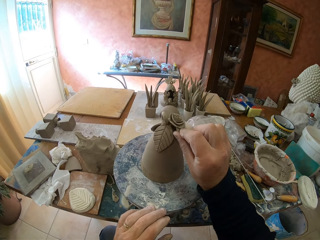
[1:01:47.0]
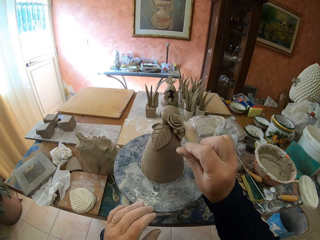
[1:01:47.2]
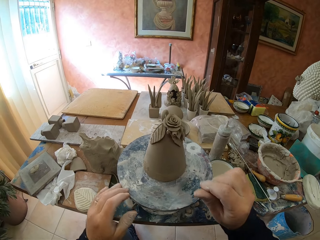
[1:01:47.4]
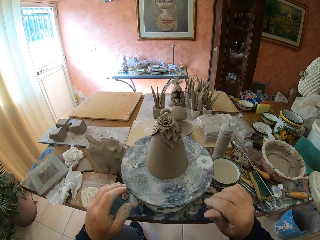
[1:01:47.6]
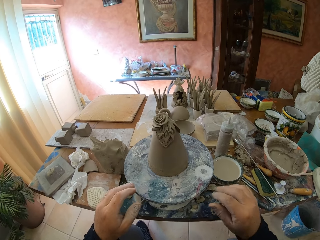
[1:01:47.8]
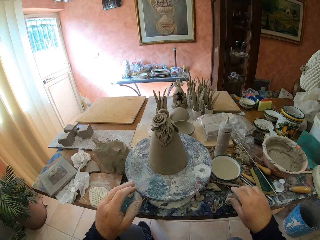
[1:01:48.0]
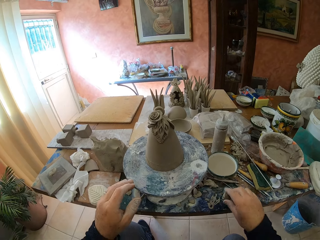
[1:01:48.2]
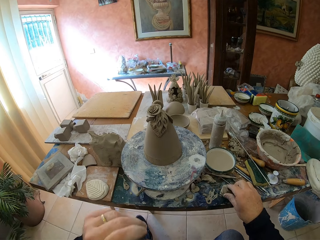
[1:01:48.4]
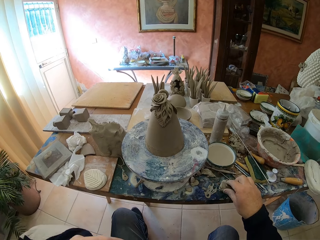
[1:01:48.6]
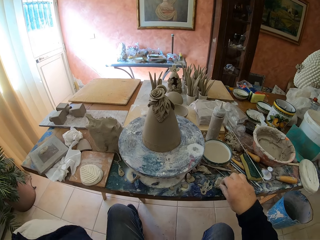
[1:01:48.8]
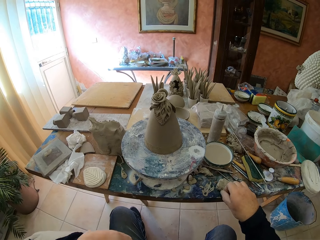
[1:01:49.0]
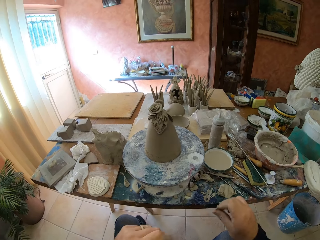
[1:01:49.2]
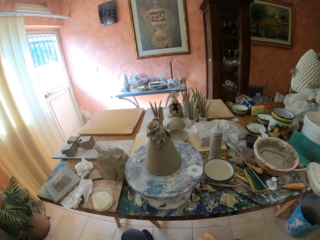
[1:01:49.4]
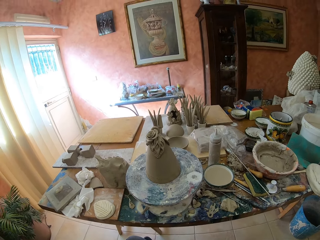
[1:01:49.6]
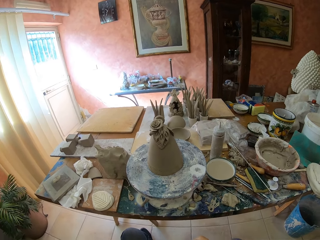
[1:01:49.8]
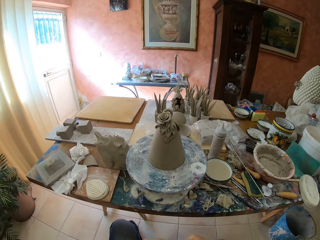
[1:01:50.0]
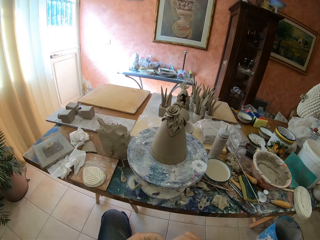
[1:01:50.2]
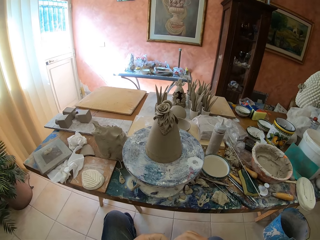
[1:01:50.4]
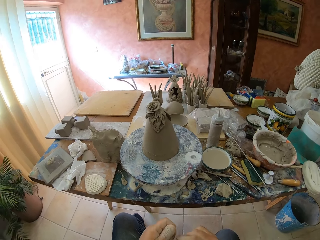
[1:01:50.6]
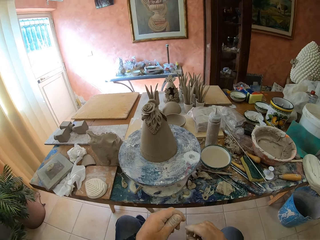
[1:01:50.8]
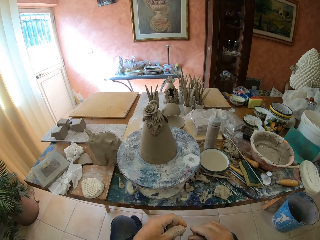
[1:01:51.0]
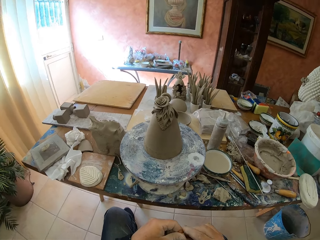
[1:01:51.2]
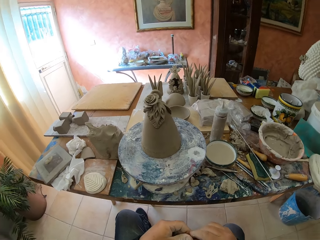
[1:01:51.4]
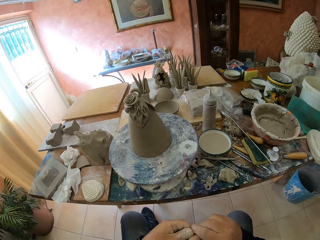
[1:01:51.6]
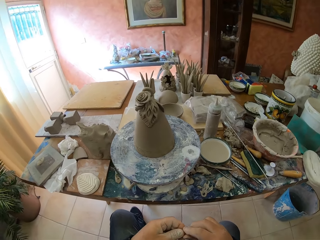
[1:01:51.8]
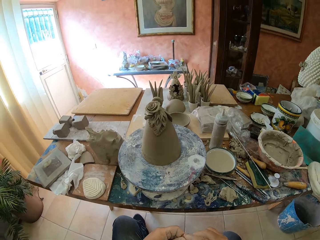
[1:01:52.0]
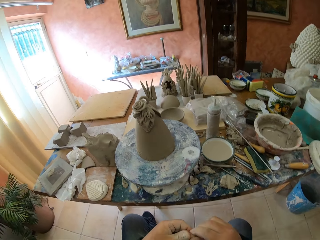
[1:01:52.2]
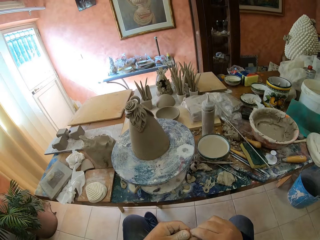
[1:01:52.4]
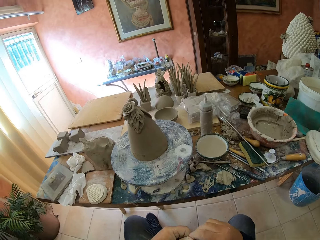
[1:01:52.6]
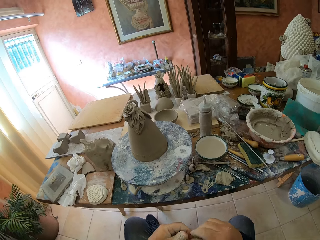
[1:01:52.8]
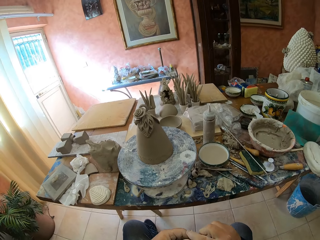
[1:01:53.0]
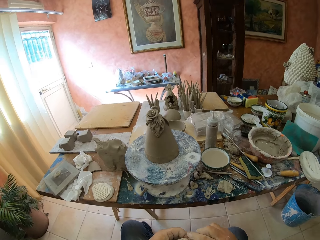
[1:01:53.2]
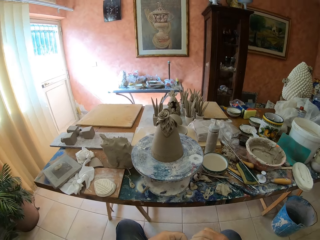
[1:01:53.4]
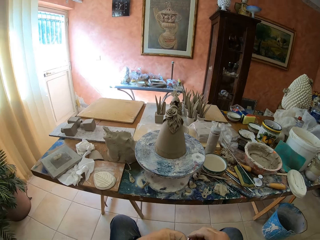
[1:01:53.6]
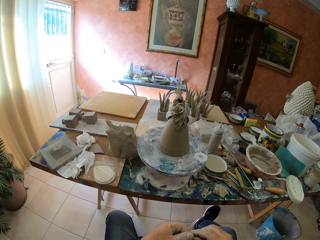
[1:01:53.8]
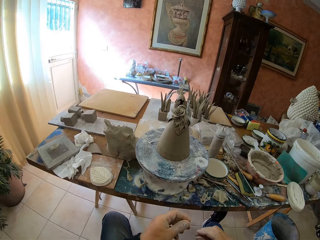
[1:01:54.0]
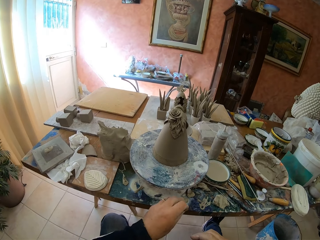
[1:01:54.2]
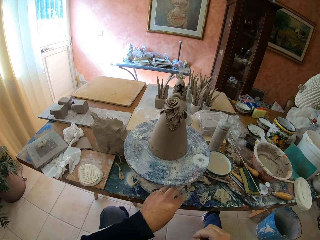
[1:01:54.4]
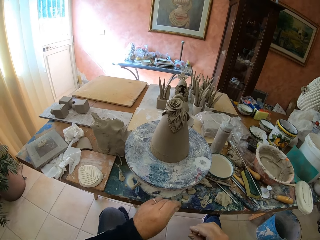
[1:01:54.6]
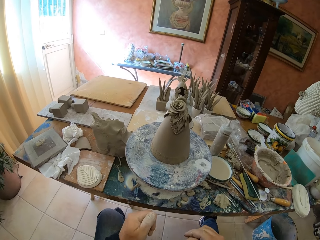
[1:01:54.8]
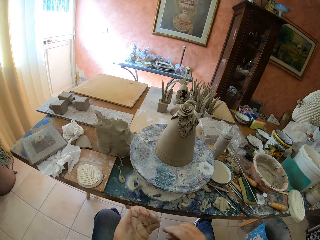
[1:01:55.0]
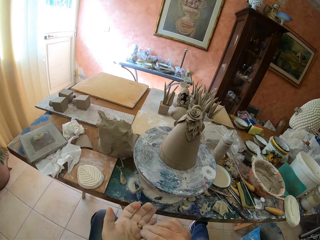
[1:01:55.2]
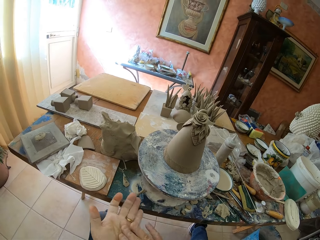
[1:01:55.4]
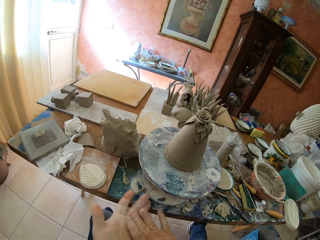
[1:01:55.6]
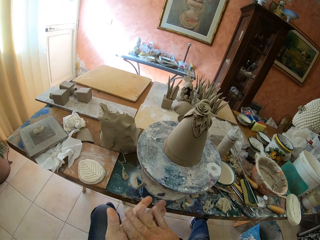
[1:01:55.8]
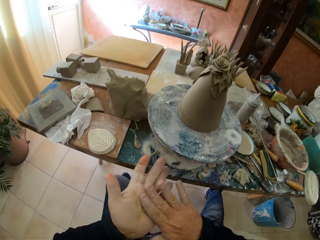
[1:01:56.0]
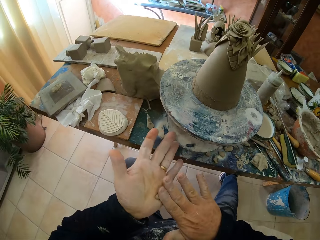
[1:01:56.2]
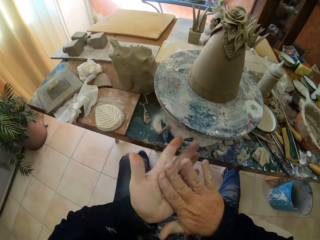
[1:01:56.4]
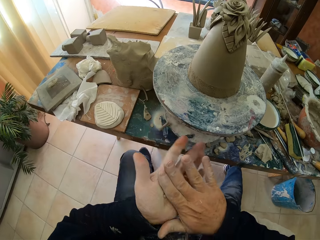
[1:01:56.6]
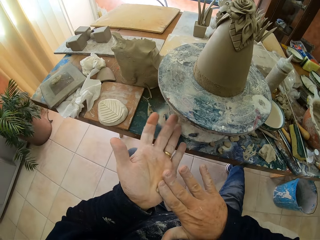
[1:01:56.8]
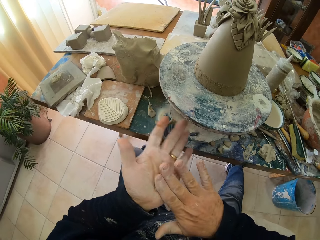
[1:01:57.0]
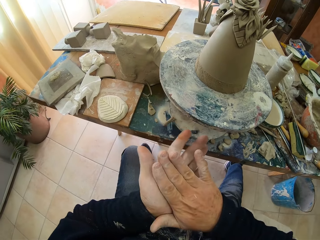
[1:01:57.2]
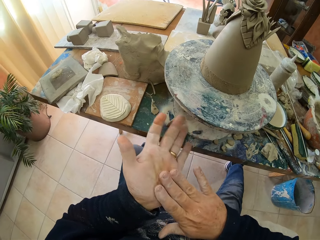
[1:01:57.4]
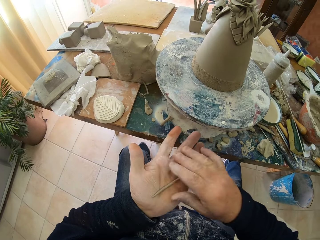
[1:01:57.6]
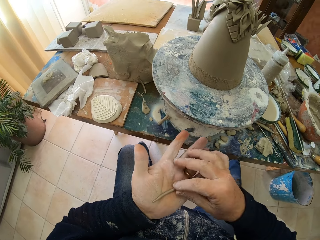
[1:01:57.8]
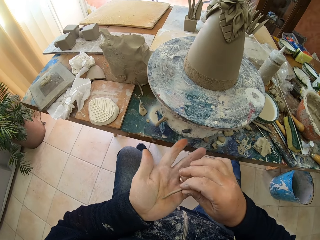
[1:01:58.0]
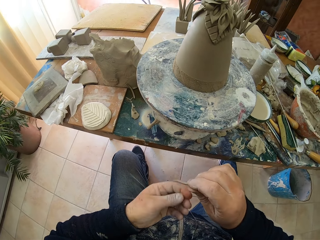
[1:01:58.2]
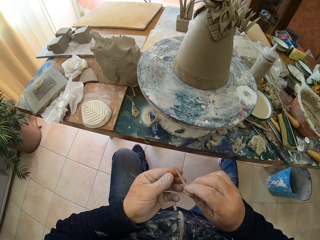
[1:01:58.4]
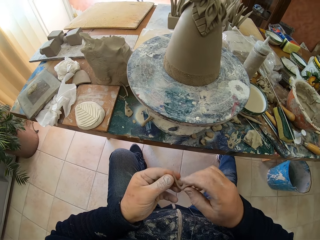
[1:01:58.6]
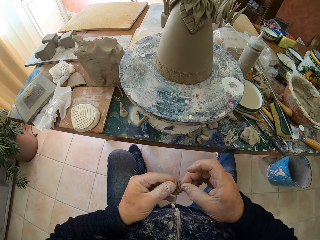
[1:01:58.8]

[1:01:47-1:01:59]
The camera wearer attaches clay. He adjusts clay on a clay model. He rolls the pottery wheel. He picks up clay from a table. He looks around a room. He adjusts clay on his hand. He puts clay on the table. He rolls clay on his hands.

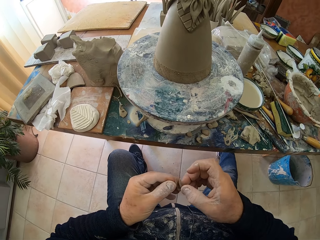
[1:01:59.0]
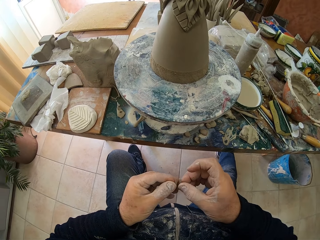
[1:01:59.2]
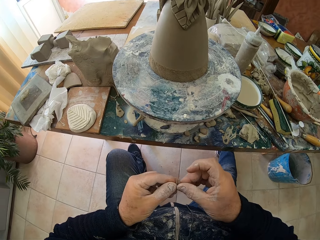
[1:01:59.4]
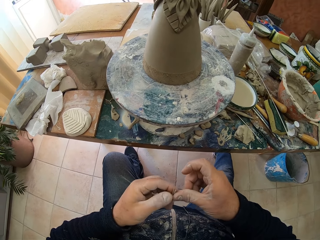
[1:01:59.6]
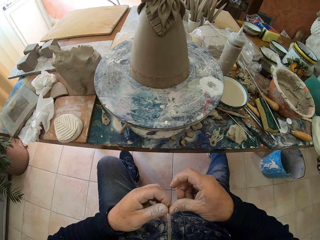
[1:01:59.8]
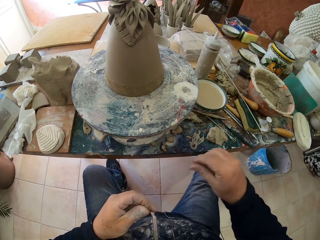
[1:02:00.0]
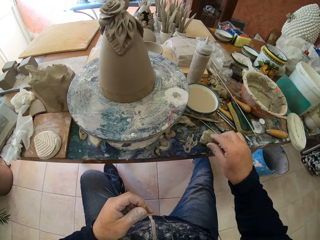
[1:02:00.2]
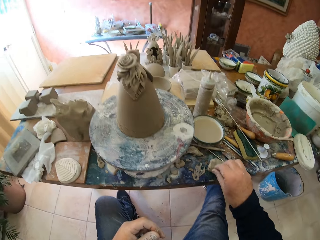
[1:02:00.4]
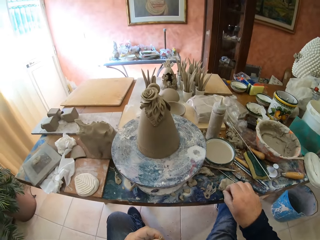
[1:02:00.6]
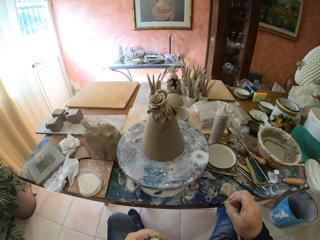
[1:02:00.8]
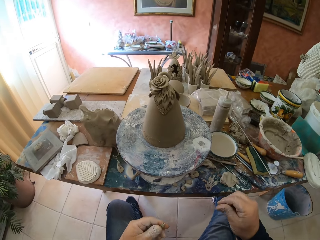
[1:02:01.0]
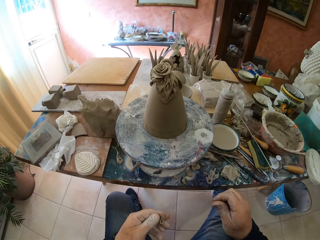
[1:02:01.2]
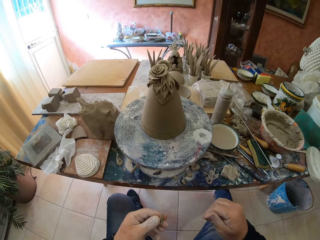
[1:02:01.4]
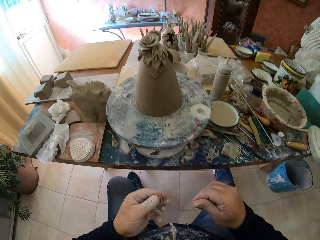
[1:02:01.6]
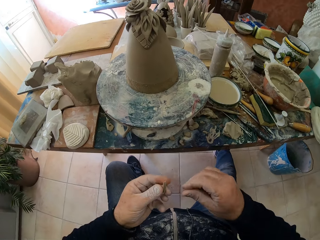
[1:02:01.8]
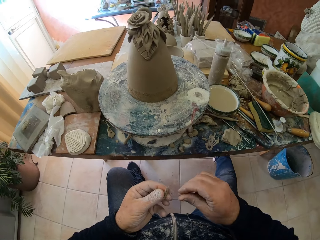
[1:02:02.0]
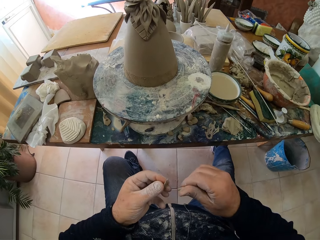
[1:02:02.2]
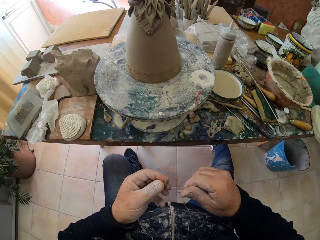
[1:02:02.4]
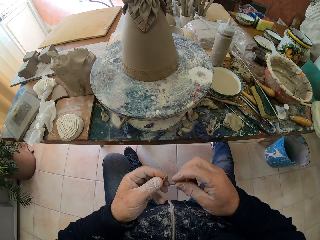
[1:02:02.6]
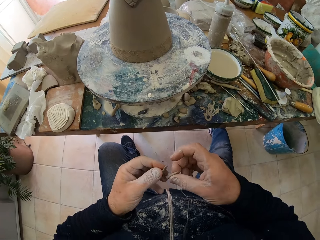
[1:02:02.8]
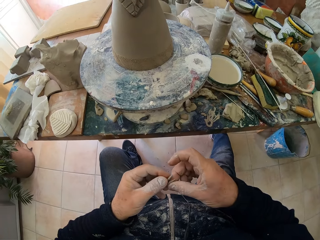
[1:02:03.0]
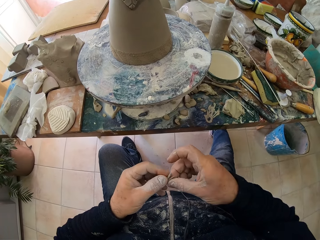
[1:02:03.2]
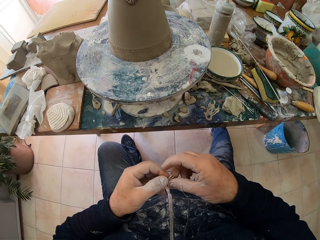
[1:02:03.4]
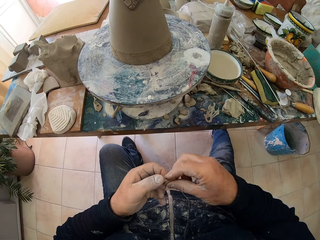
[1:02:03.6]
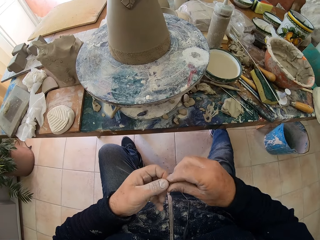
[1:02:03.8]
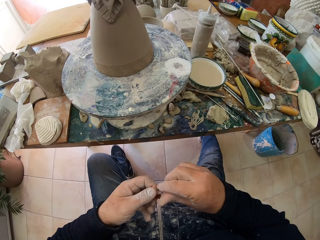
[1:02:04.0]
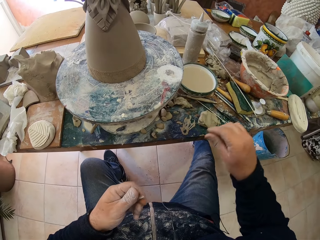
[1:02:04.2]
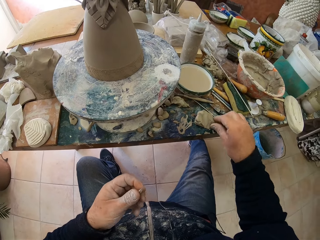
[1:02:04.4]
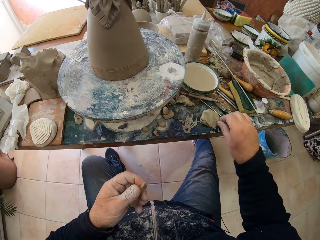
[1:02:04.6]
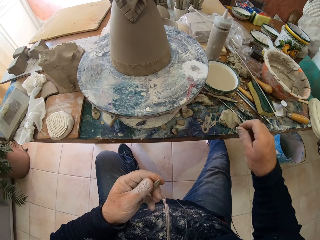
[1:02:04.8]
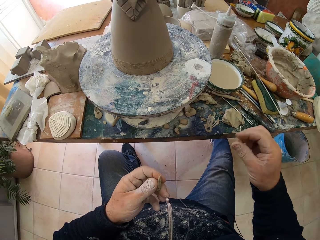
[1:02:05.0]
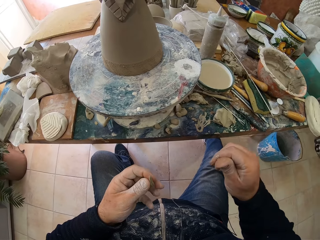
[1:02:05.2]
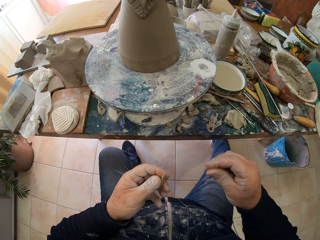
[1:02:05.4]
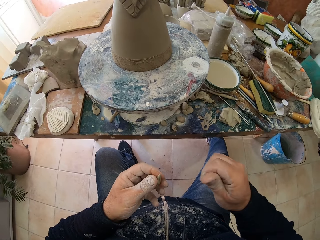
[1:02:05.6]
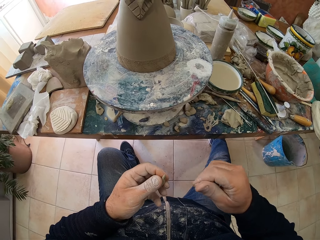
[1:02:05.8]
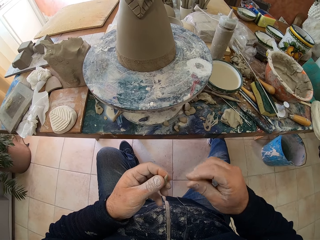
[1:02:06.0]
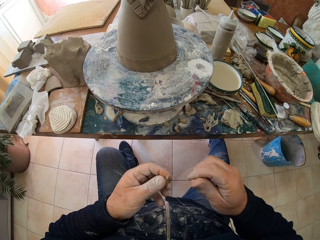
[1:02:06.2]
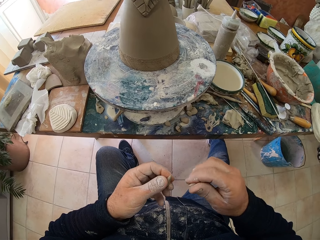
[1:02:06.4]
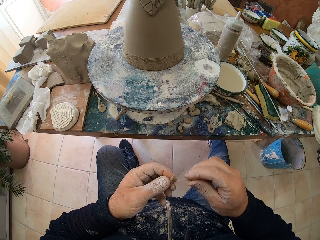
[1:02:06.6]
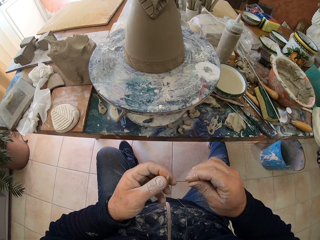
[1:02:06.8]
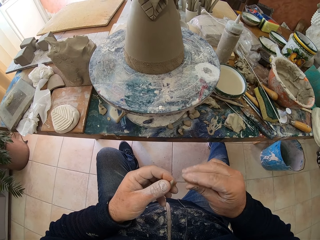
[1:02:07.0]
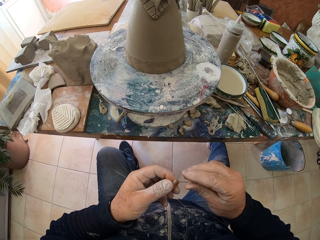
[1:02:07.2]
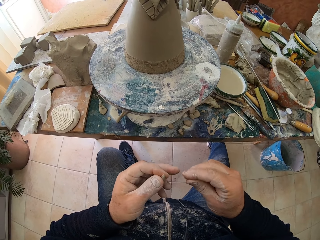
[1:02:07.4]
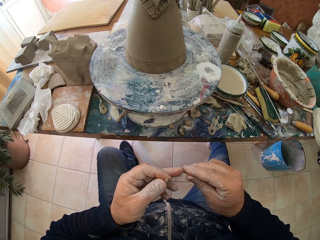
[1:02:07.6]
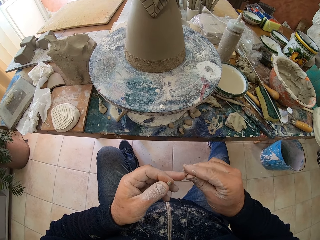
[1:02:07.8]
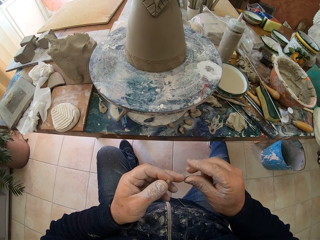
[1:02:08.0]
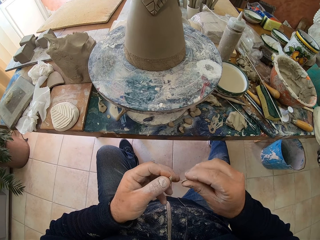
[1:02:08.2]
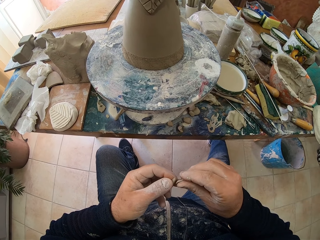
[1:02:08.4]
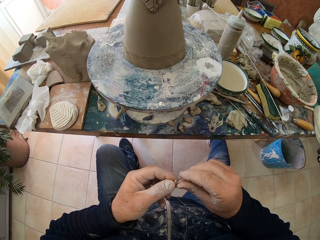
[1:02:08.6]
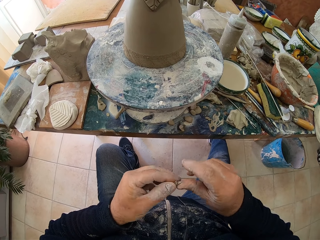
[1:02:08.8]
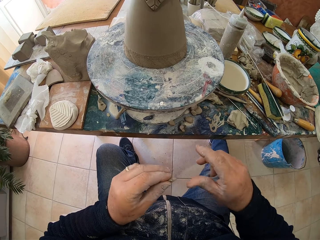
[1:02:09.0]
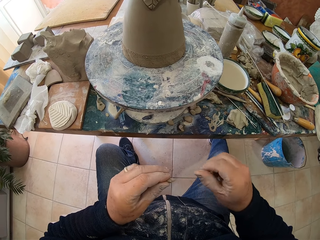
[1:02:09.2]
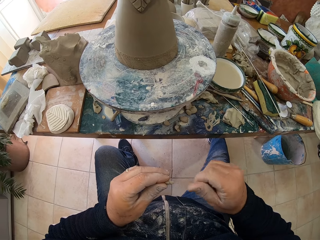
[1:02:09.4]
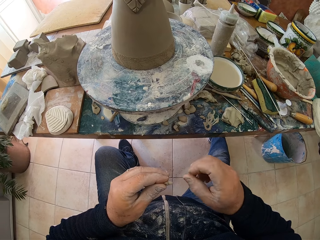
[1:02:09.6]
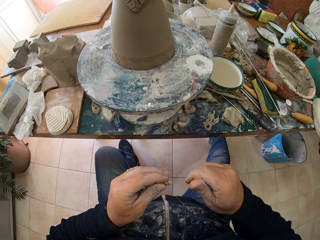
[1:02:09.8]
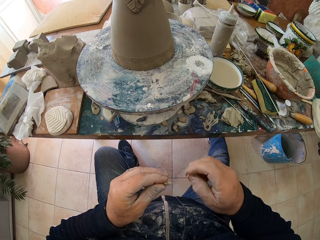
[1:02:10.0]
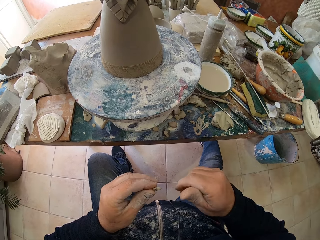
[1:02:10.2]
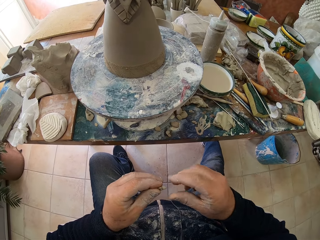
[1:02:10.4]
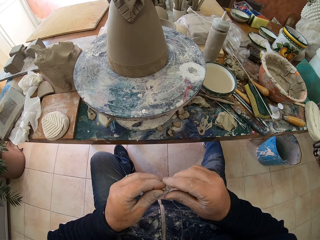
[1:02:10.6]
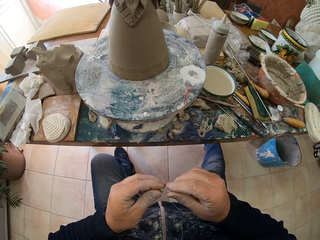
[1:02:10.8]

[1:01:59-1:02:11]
The camera wearer folds clay with his hands. He picks up clay from a table. He rolls clay on his hands. He holds clay. He folds clay with his hands. He picks up clay from the table. He rolls clay on his hands. He adjusts clay on his hands.
